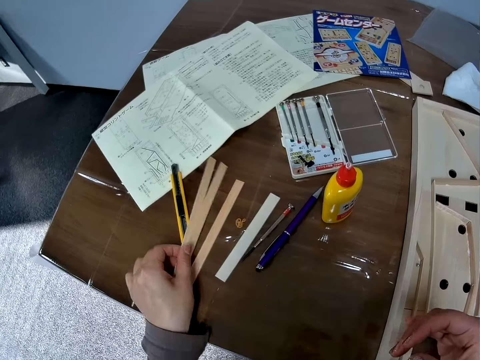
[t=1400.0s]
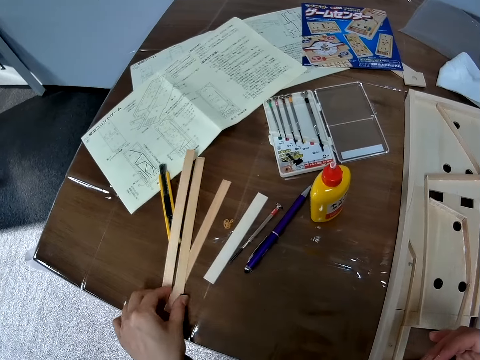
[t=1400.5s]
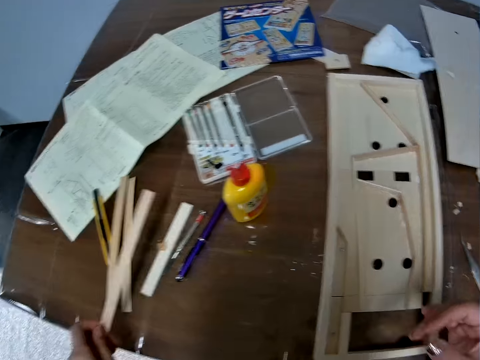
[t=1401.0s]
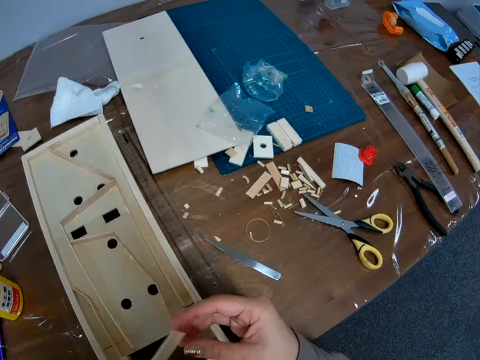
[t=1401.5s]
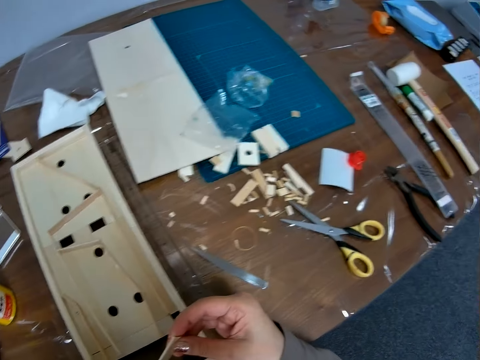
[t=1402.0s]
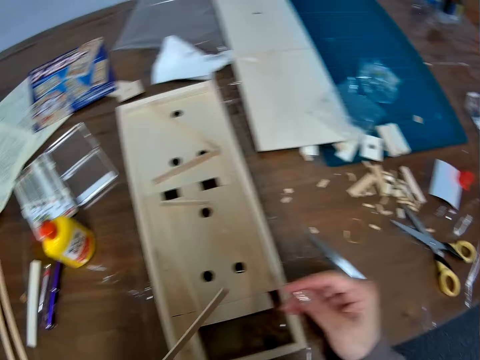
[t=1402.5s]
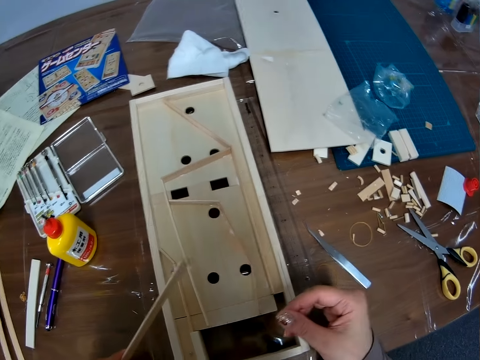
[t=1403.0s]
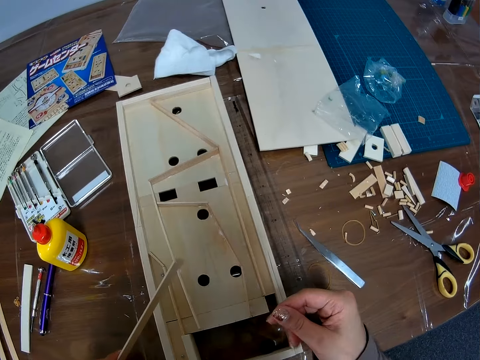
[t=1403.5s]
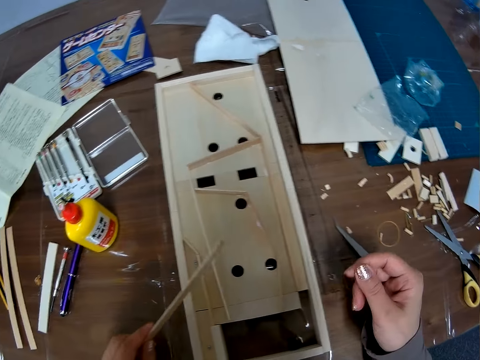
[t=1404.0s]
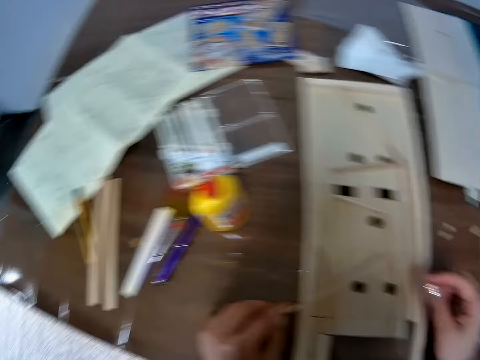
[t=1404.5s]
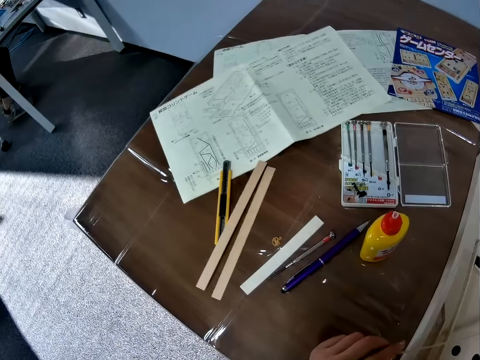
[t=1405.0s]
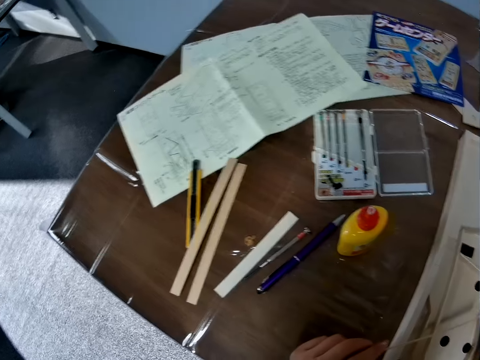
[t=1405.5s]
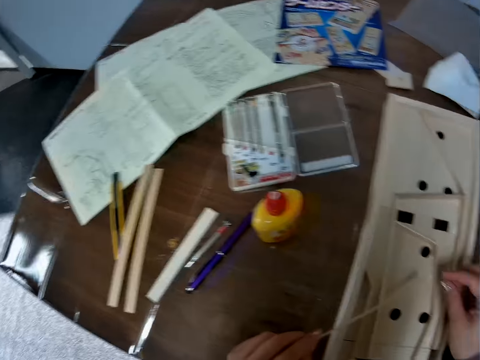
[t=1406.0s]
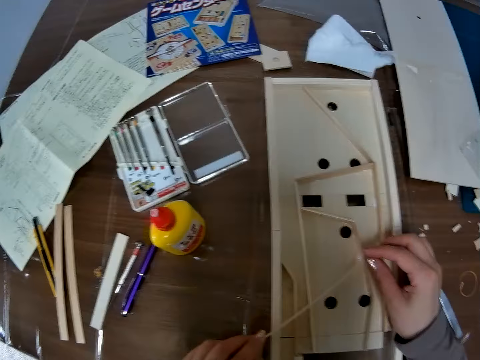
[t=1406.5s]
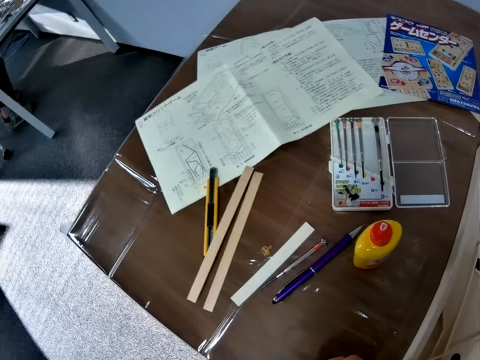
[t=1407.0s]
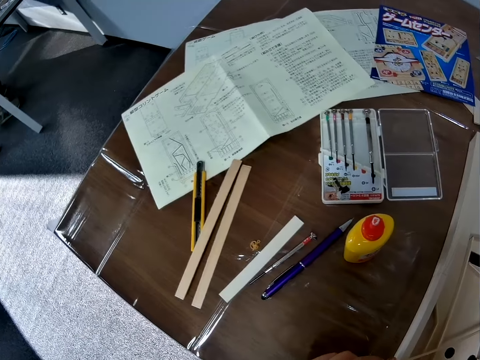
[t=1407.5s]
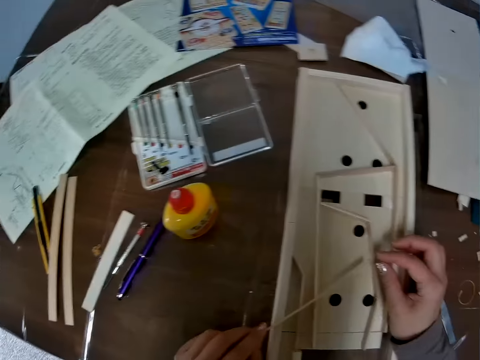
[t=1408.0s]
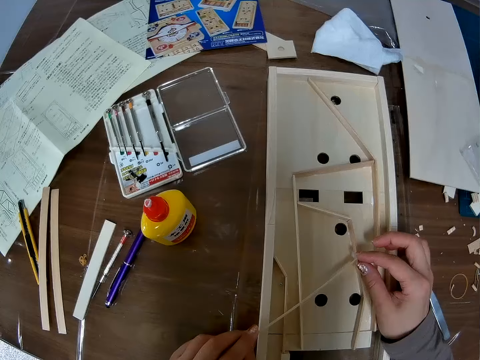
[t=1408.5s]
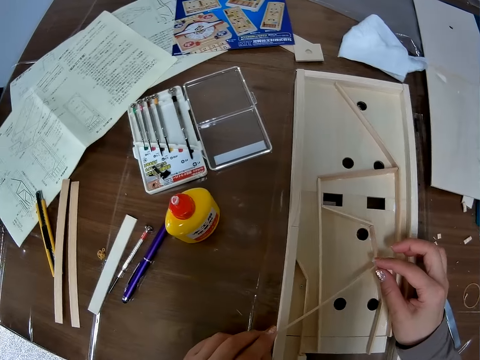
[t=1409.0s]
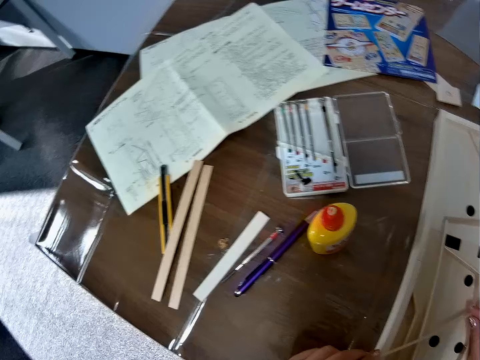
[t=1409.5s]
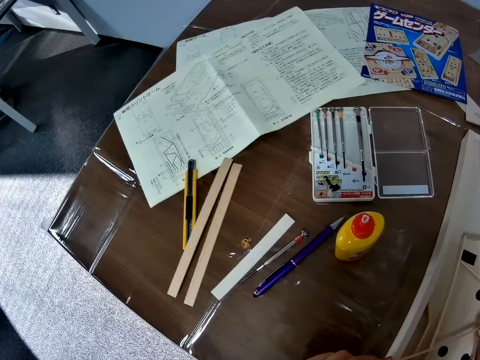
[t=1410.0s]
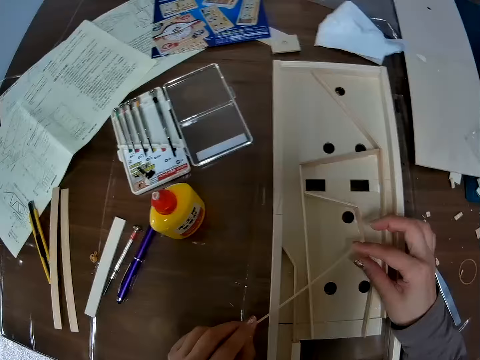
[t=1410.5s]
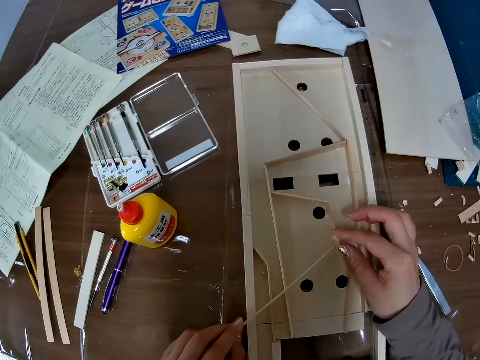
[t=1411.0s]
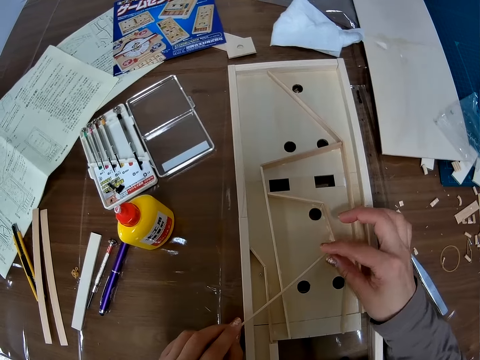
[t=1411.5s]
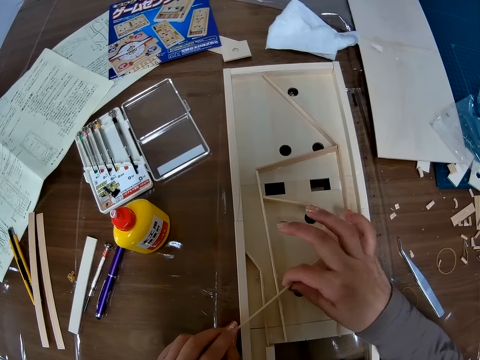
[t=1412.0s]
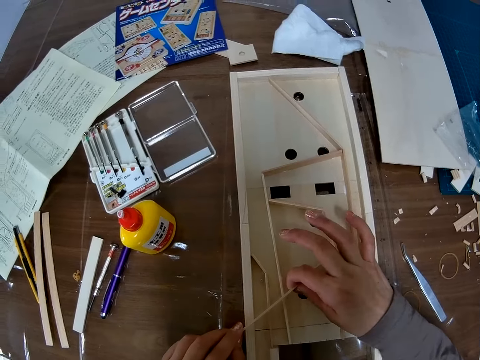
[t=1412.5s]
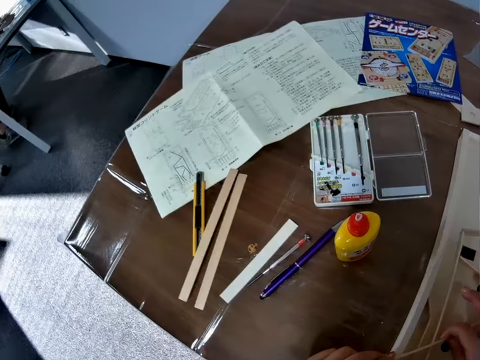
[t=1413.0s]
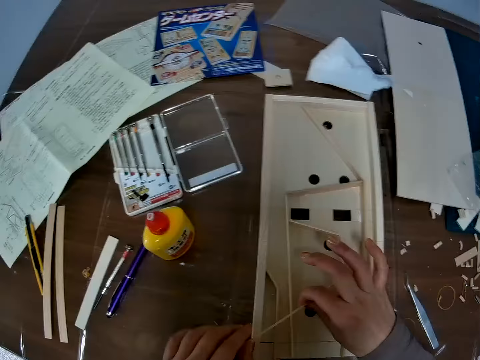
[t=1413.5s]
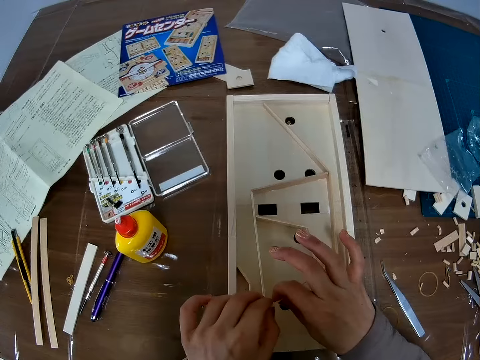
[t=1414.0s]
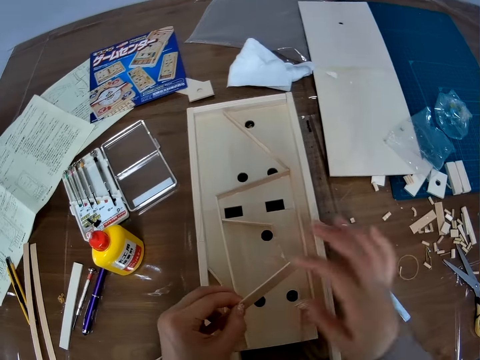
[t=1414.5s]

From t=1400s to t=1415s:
The camera wearer drops the woods on the table. She picks another wood with her left hand. She holds the wood. She changes direction. She holds the wood. She changes direction.

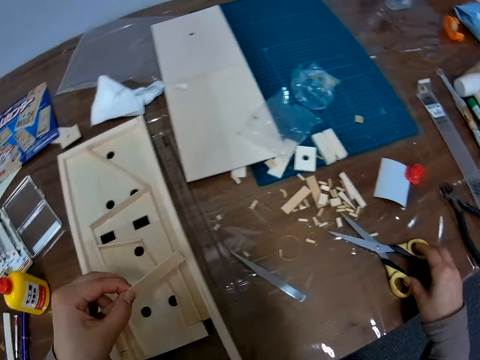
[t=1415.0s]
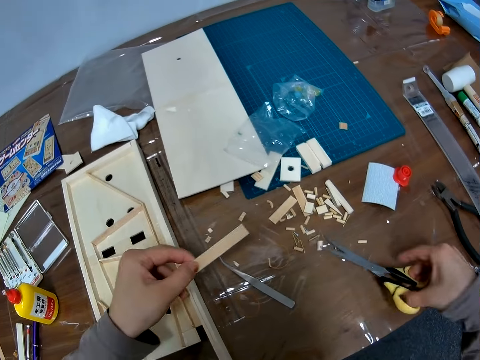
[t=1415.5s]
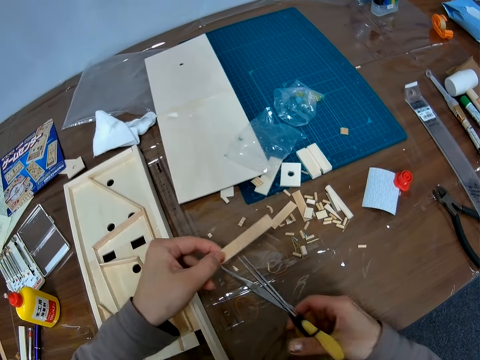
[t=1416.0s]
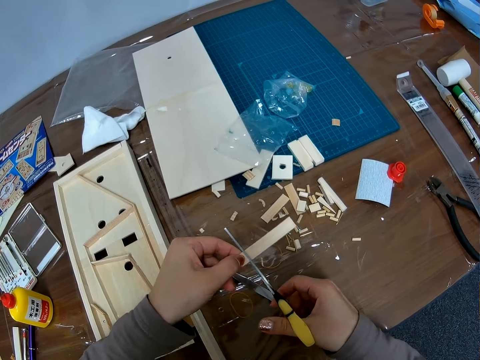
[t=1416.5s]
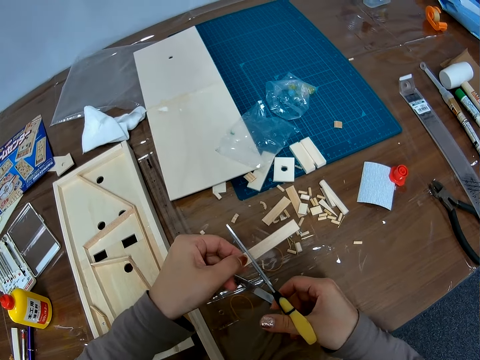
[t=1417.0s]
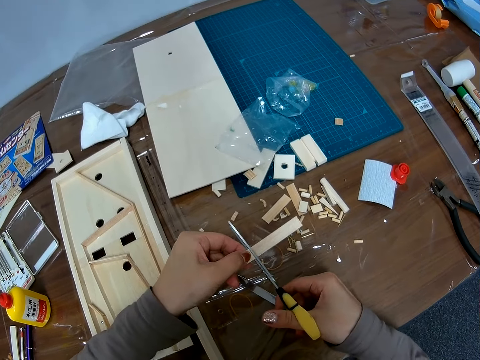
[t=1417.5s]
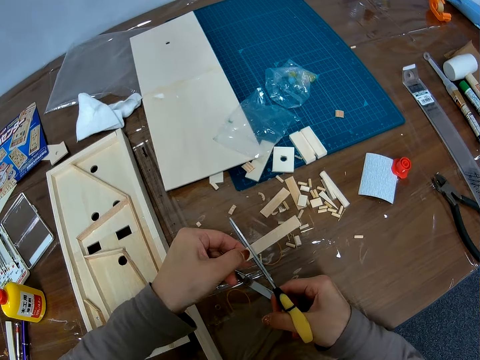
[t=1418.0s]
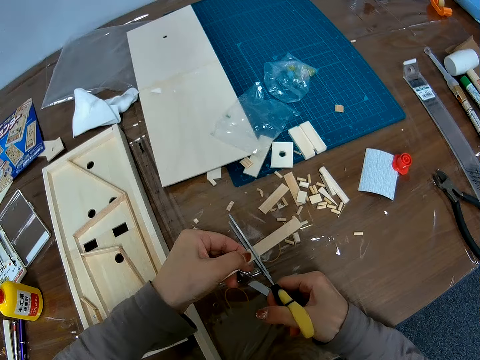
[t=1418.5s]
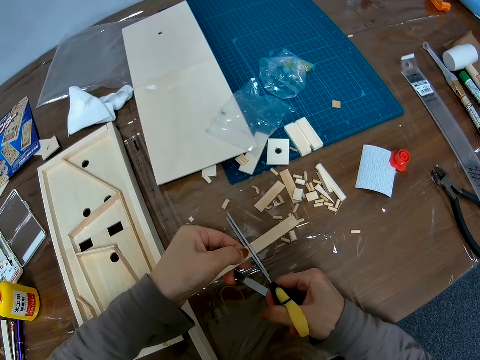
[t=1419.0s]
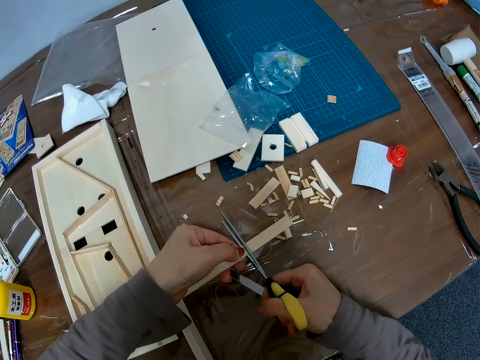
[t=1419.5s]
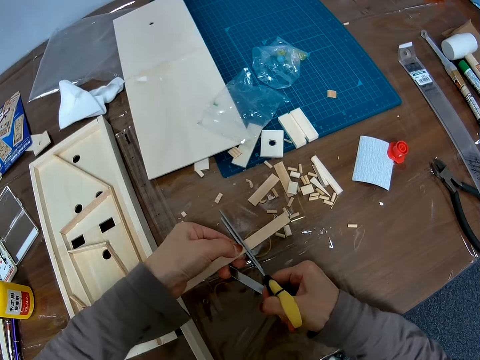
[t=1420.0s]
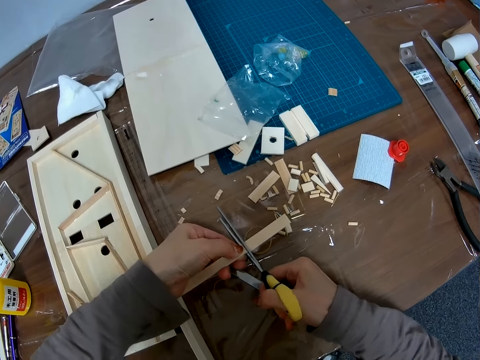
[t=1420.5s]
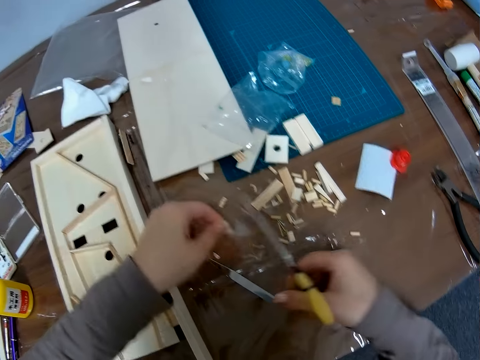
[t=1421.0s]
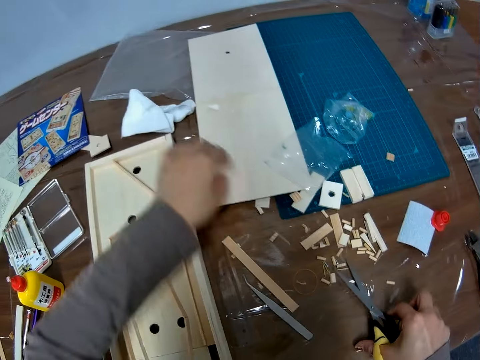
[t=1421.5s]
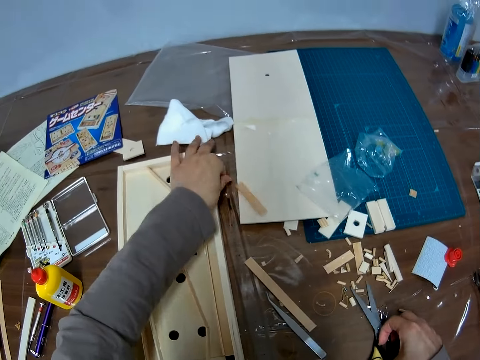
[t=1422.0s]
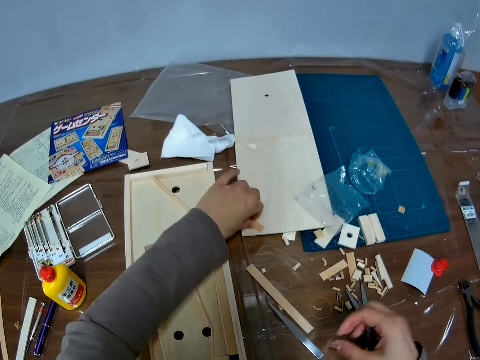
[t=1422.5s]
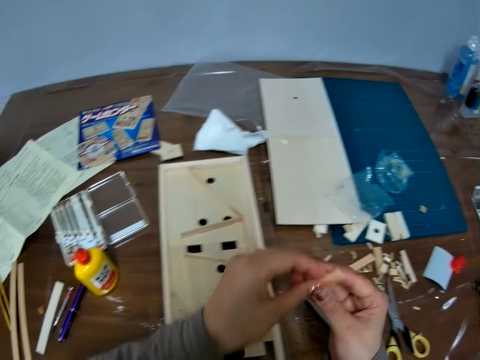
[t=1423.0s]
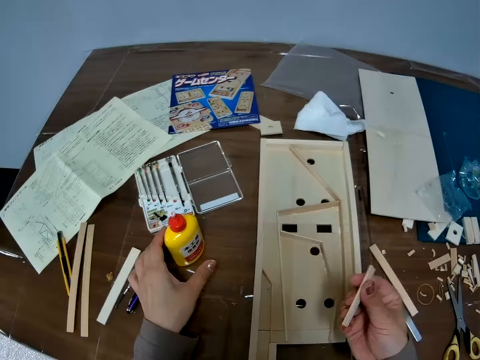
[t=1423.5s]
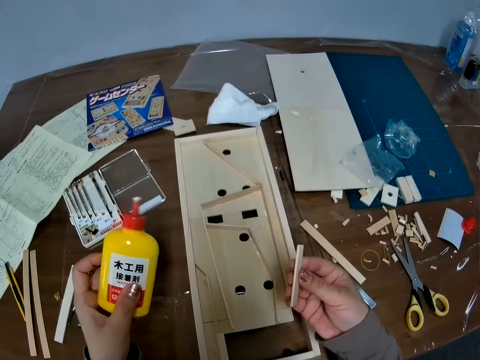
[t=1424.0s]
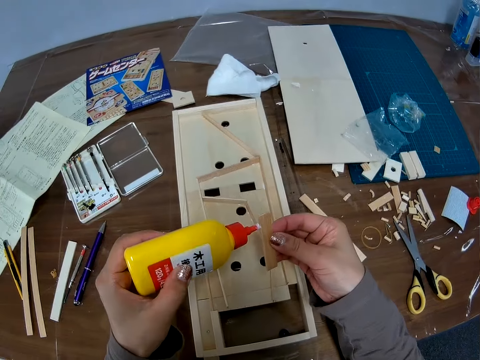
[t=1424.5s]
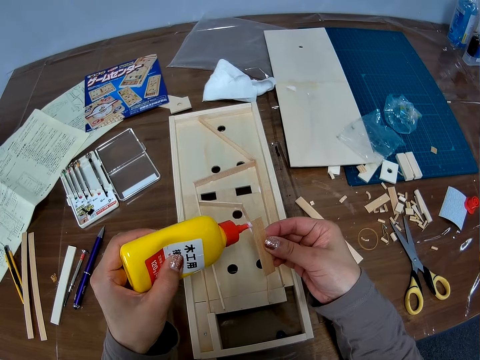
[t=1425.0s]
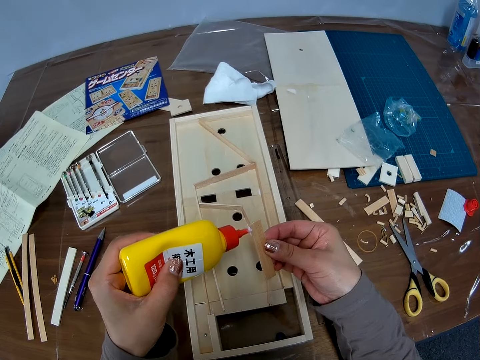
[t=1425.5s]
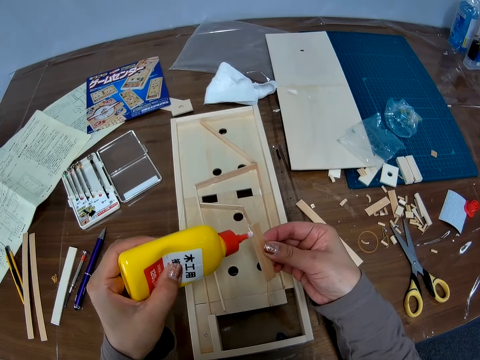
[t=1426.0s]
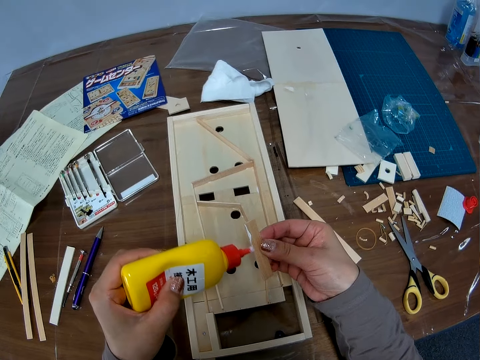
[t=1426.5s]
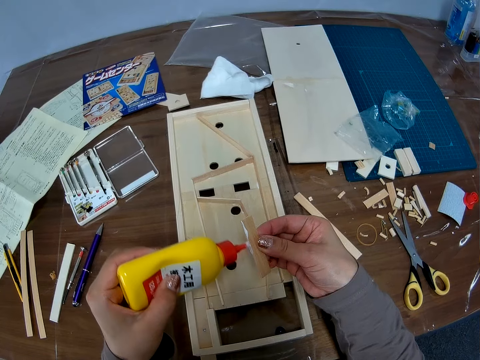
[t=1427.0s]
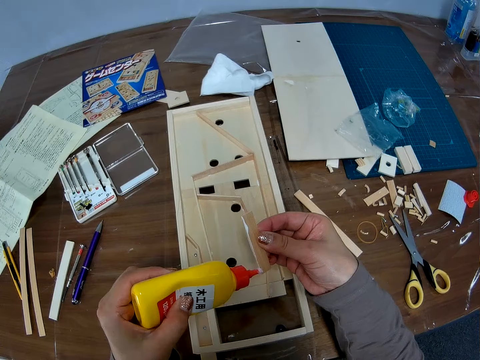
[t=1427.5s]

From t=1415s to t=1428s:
The camera wearer holds the wood. She picks scissors from the table. She holds the scissors. She cuts the wood with the scissors. She places the wood down. She picks the shorter wood on the table with her left hand. She places the scissors down. She picks the wood plus wooden glue on the table. She applies the glue on the small wood on her right hand.
